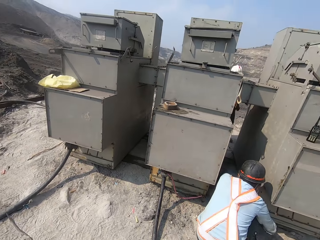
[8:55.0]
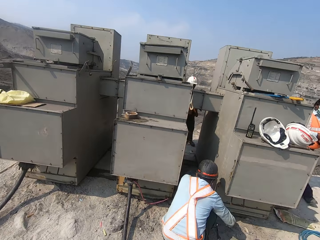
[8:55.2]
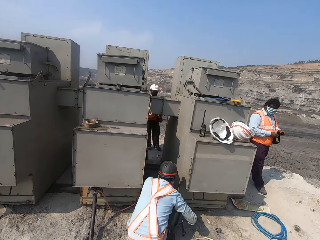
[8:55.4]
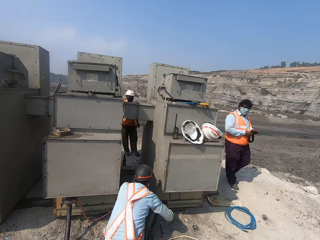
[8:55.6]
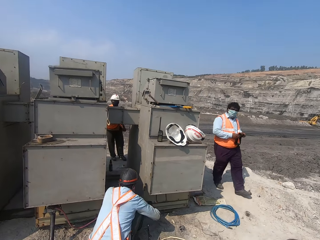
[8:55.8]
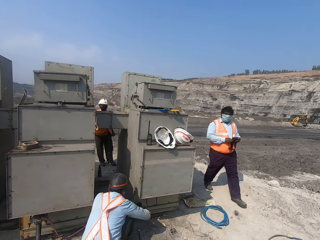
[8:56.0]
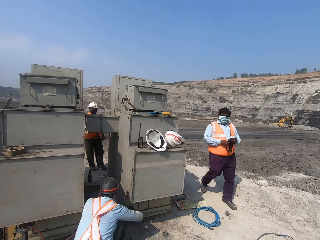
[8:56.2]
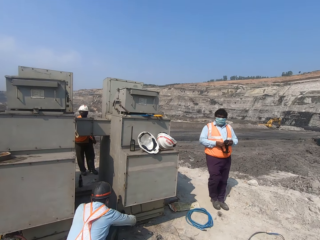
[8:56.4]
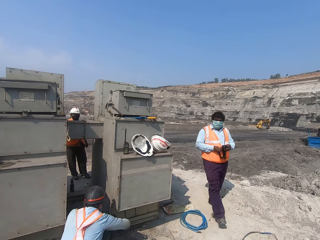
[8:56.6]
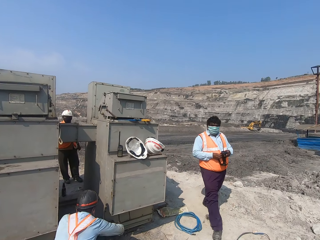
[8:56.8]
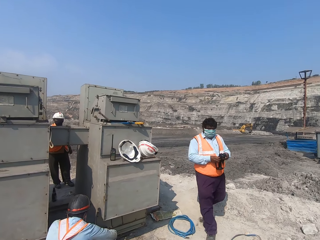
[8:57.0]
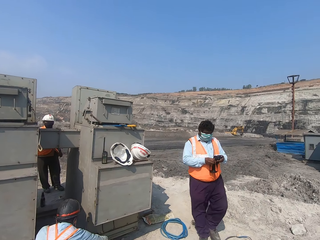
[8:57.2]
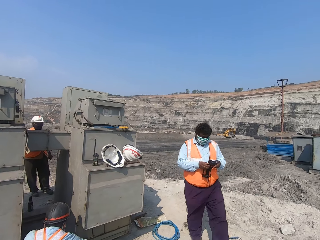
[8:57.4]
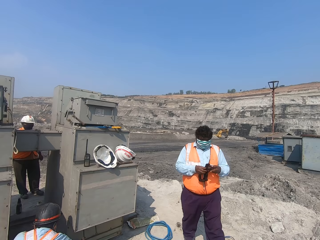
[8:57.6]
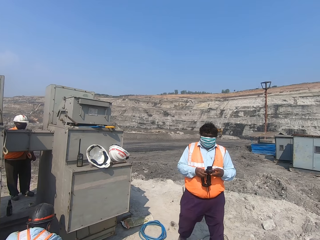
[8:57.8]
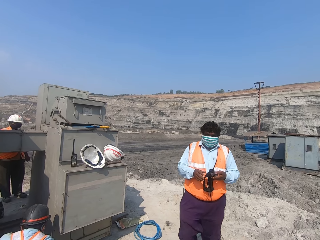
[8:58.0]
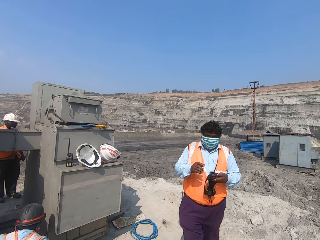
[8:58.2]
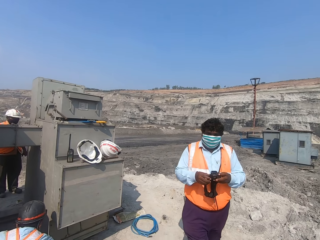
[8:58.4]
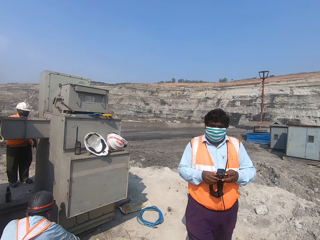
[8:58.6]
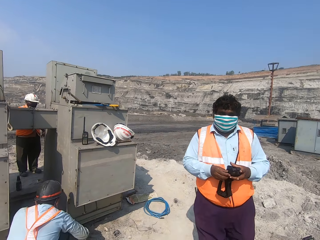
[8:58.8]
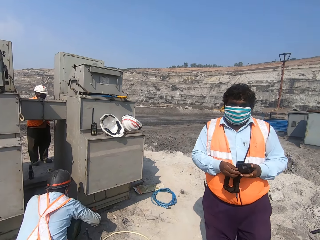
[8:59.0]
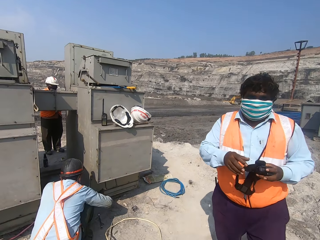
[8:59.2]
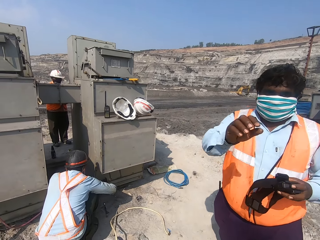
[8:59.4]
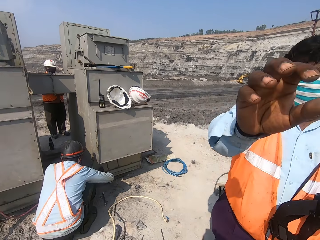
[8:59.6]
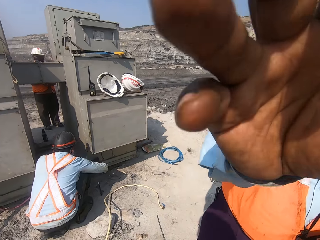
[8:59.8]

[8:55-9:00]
The camera wearer looks around. They interact with a person.
